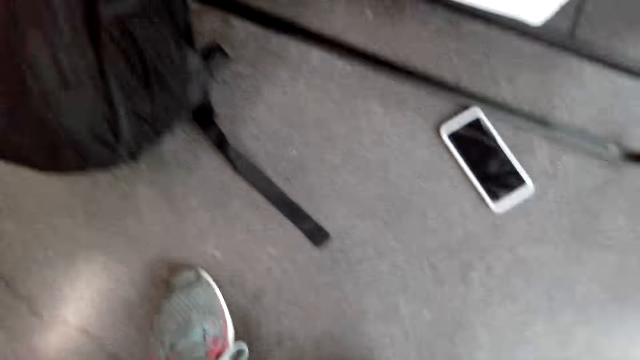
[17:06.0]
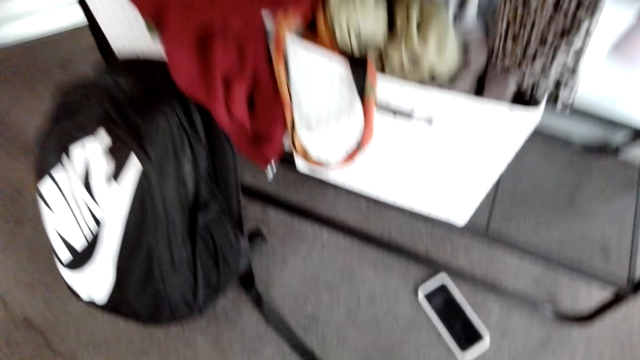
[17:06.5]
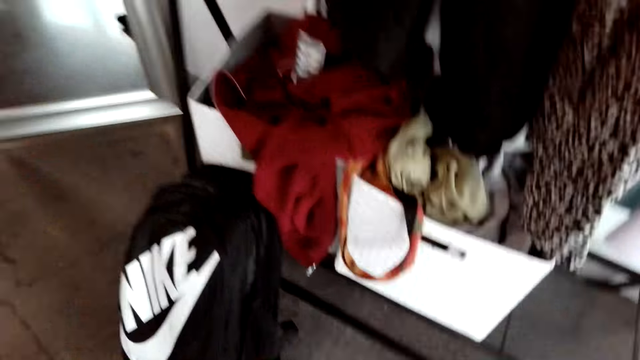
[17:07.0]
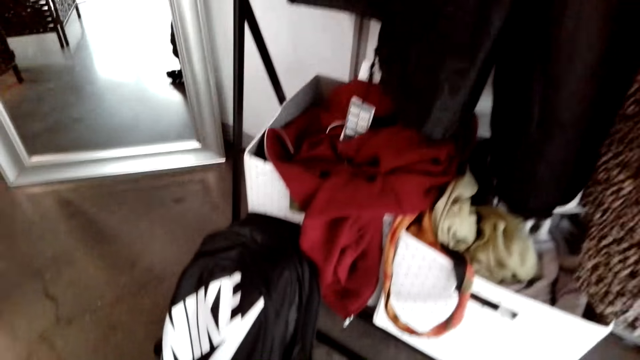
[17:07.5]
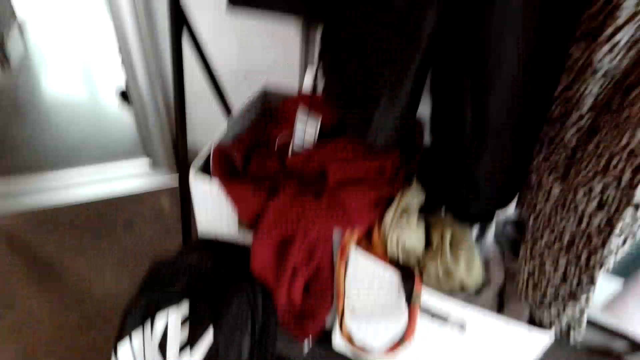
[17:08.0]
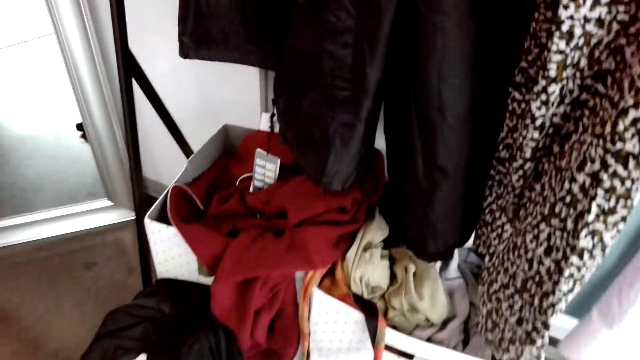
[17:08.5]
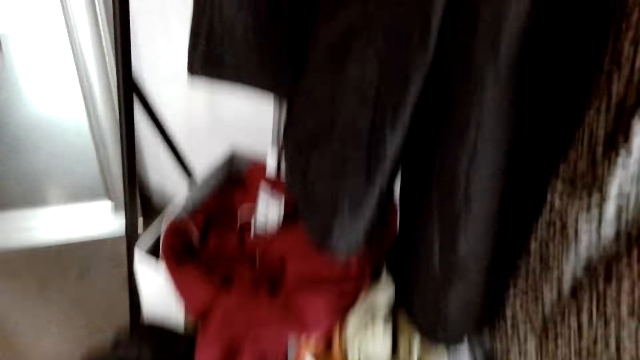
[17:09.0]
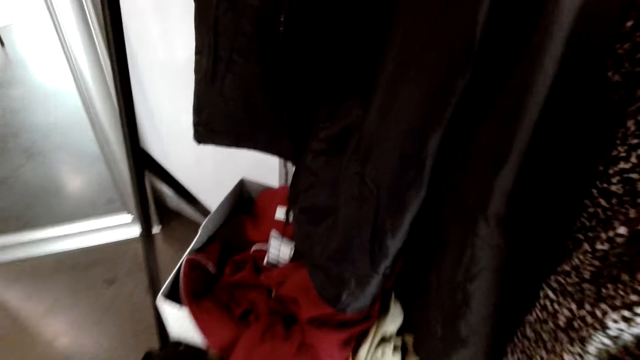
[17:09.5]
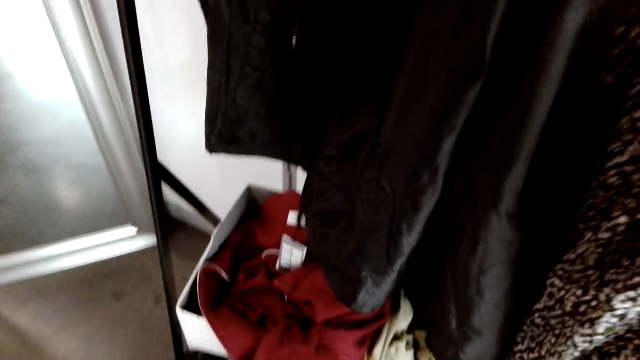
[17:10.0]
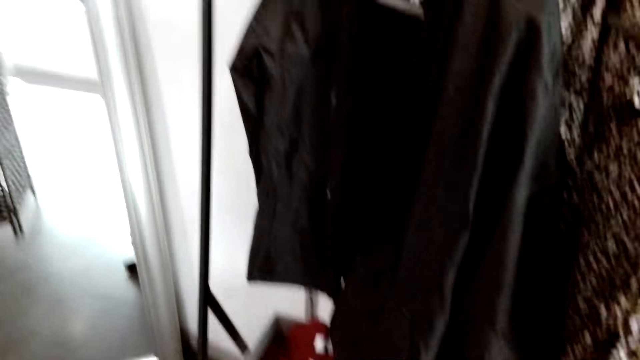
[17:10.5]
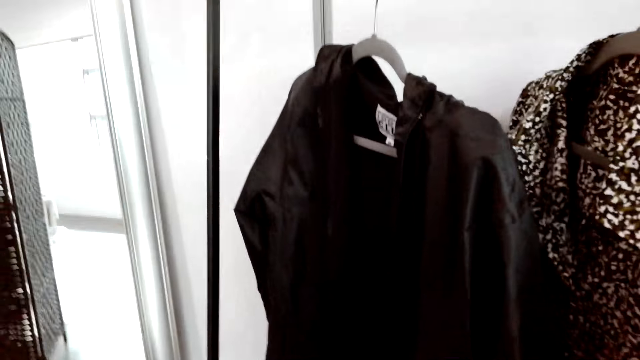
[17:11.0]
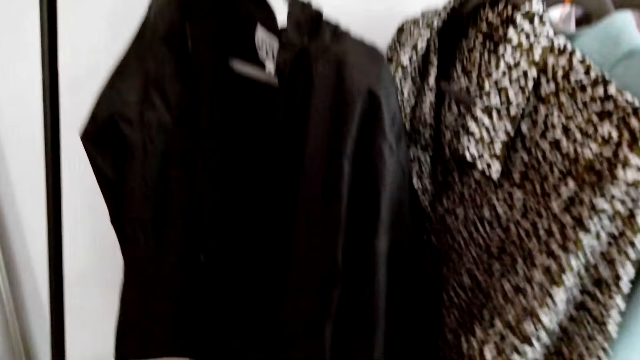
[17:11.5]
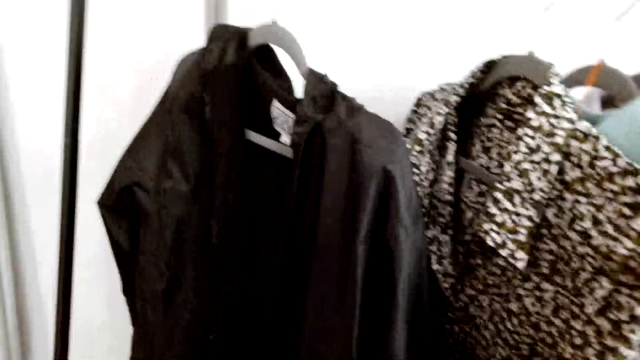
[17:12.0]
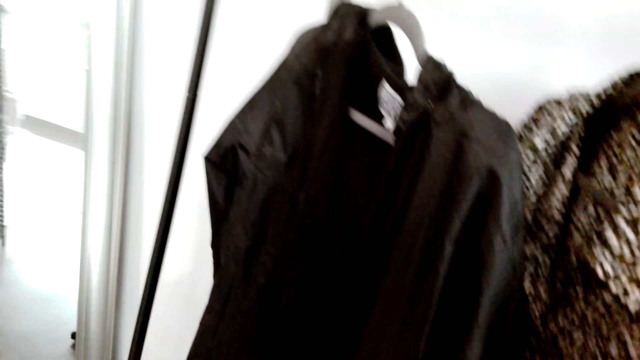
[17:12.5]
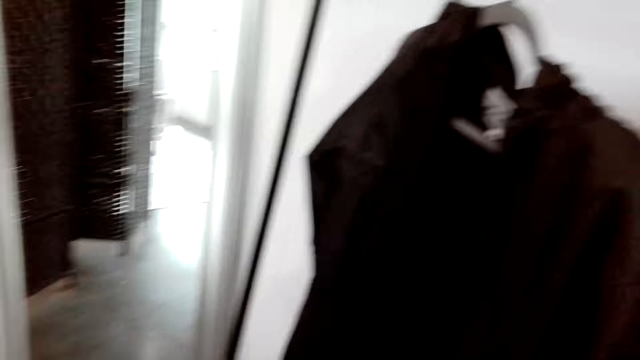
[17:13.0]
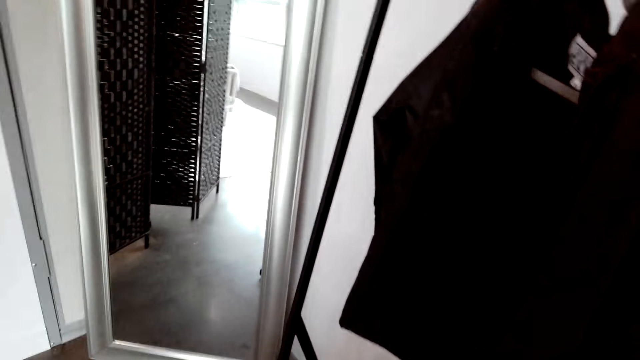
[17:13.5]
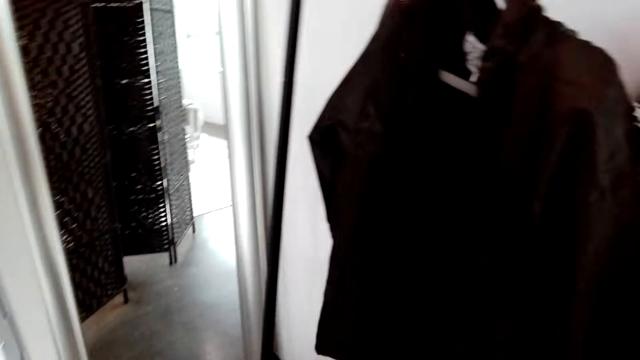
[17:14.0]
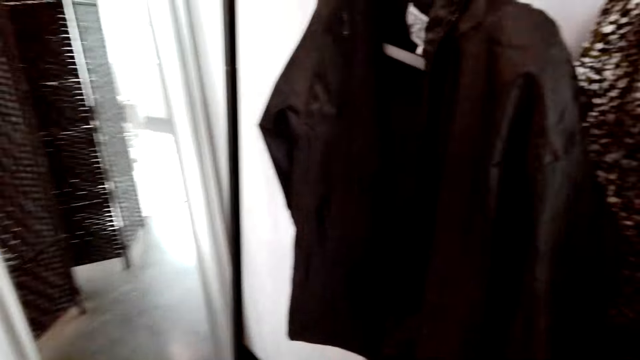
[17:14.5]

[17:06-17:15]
The camera wearer looks around.

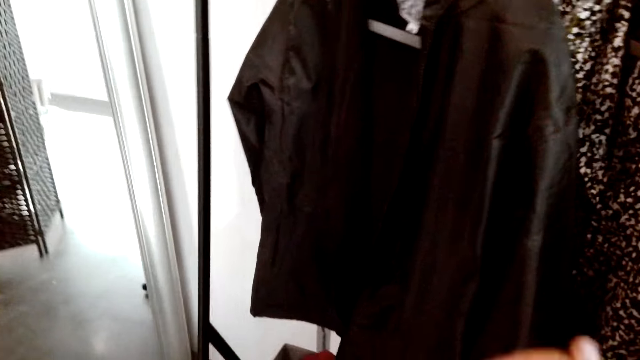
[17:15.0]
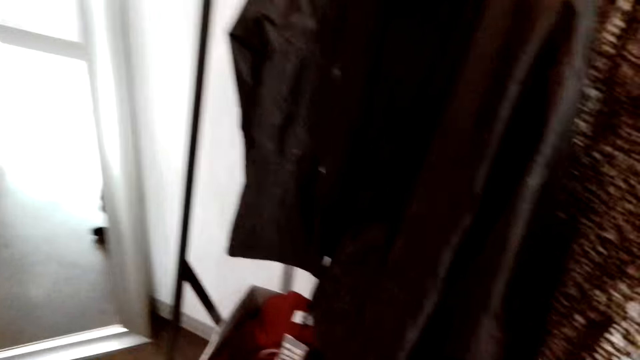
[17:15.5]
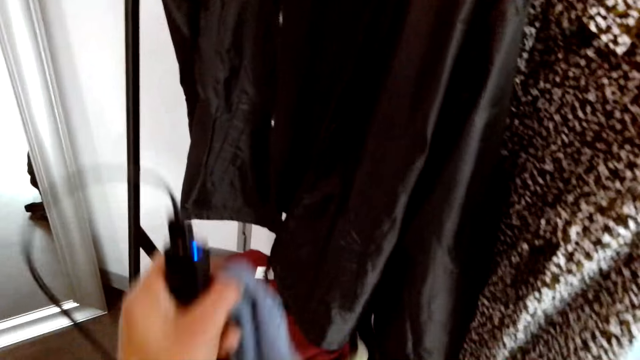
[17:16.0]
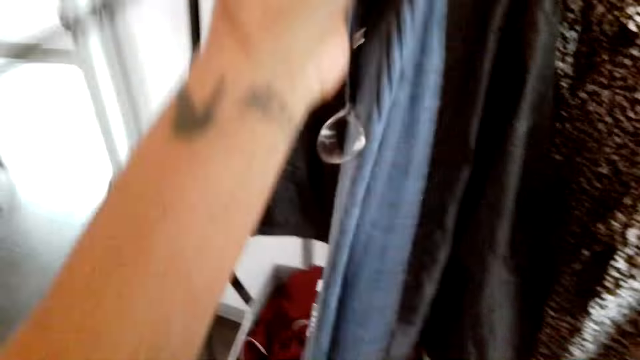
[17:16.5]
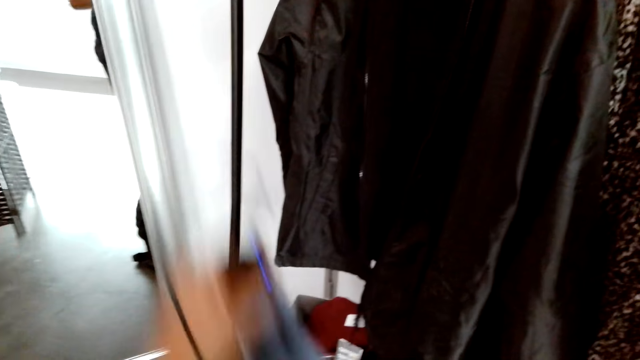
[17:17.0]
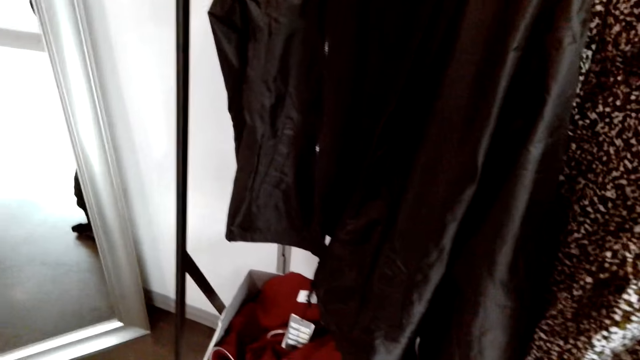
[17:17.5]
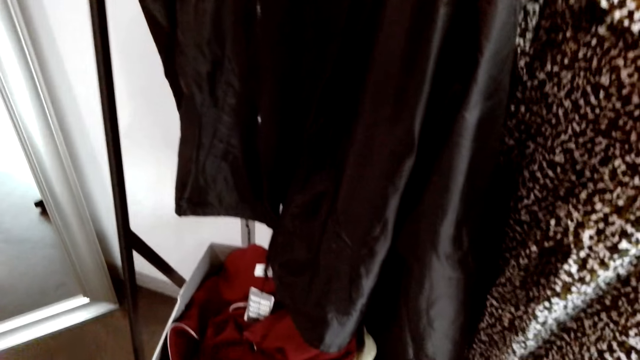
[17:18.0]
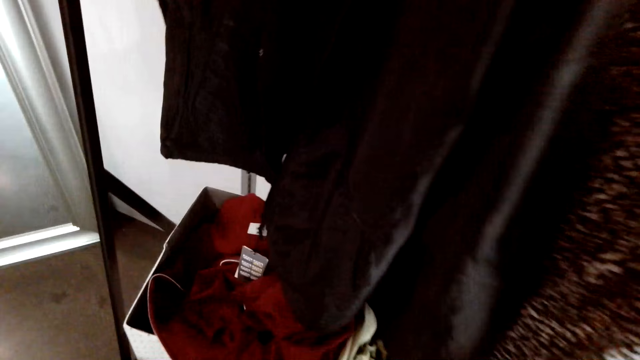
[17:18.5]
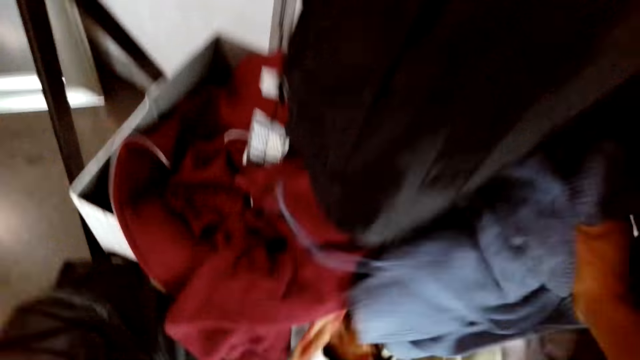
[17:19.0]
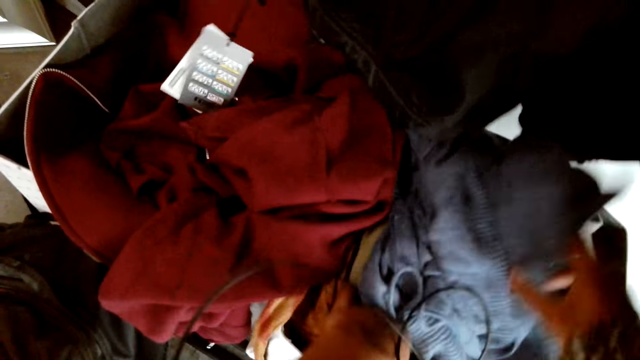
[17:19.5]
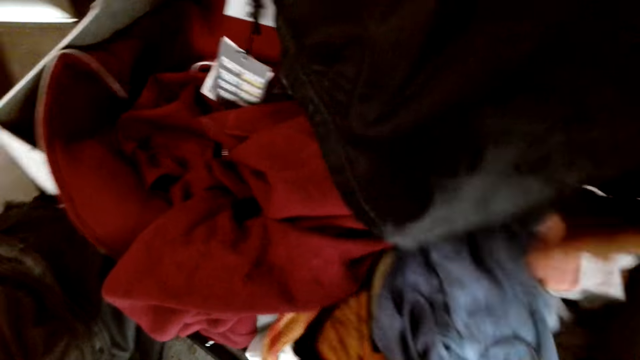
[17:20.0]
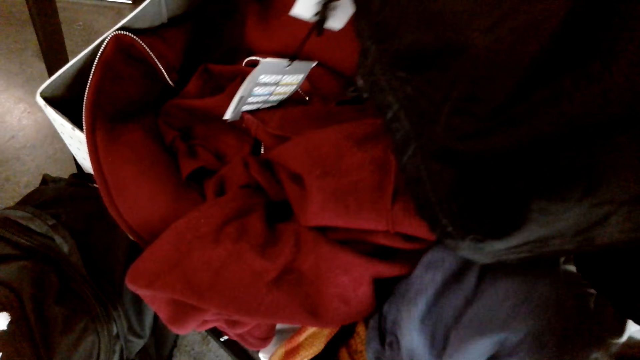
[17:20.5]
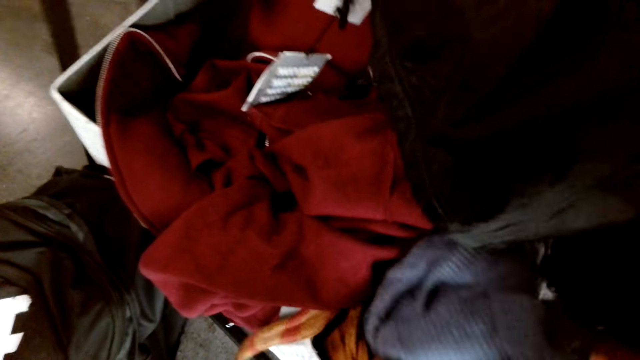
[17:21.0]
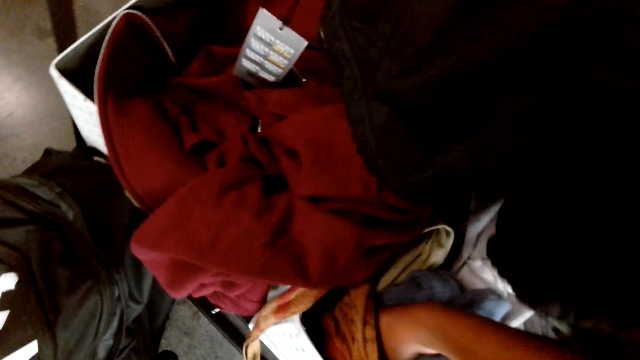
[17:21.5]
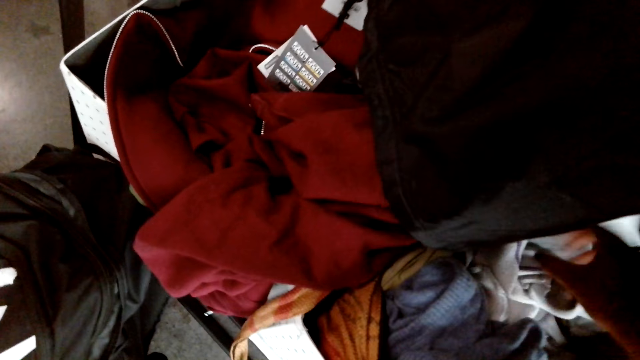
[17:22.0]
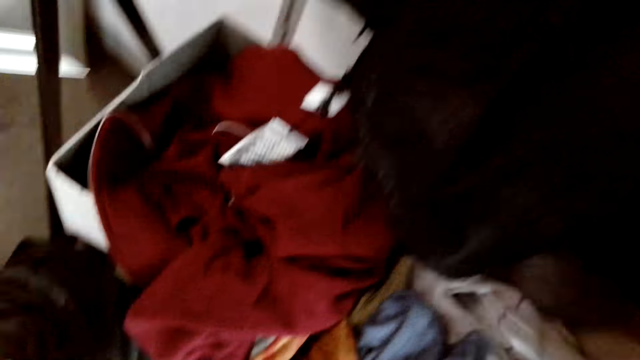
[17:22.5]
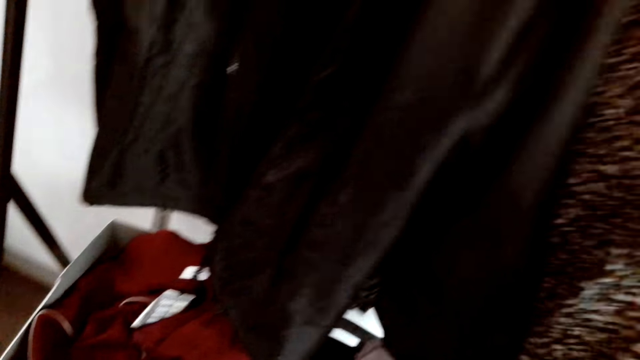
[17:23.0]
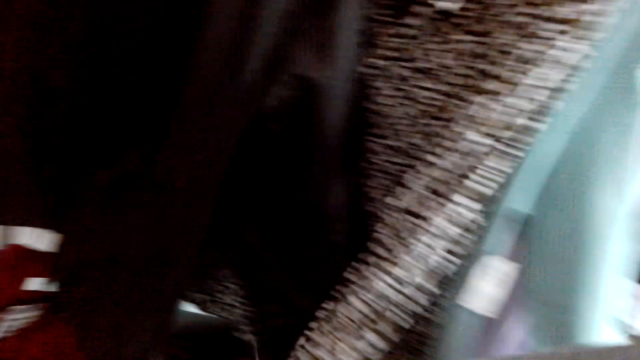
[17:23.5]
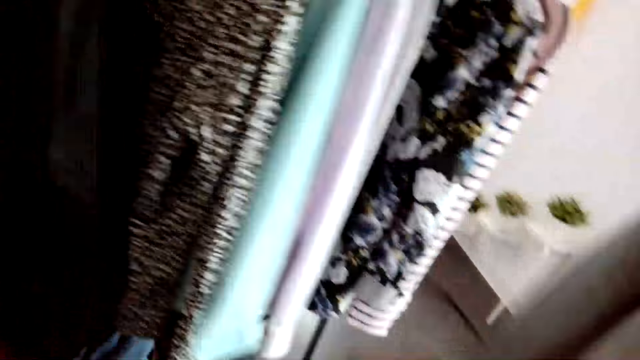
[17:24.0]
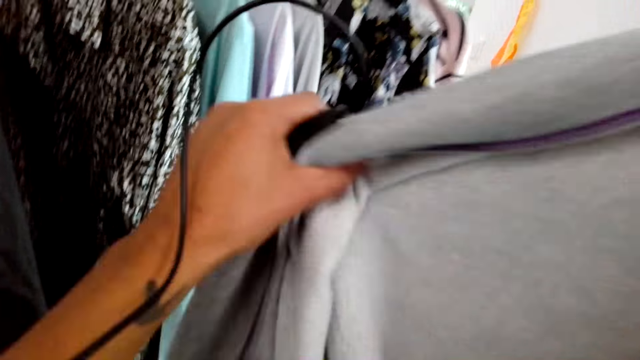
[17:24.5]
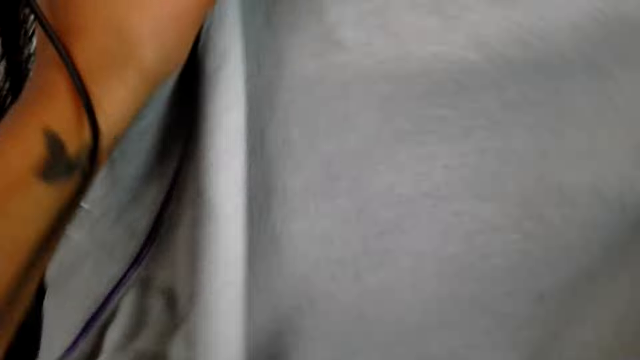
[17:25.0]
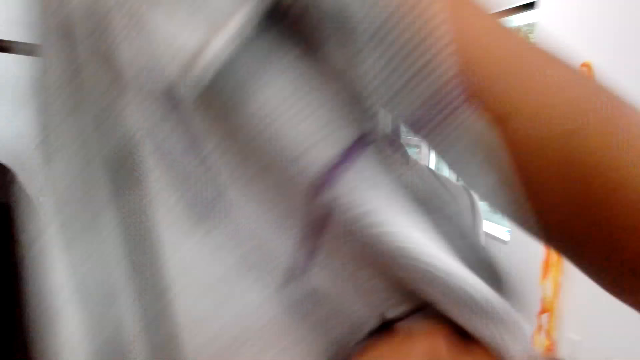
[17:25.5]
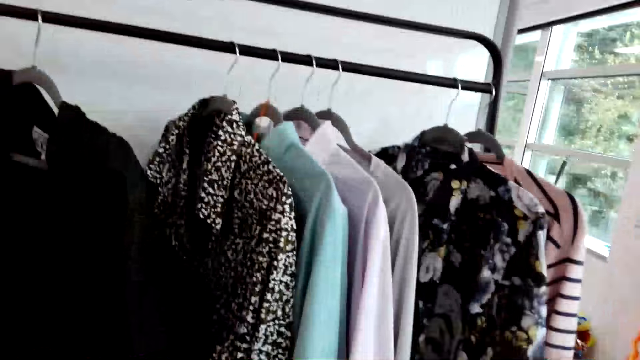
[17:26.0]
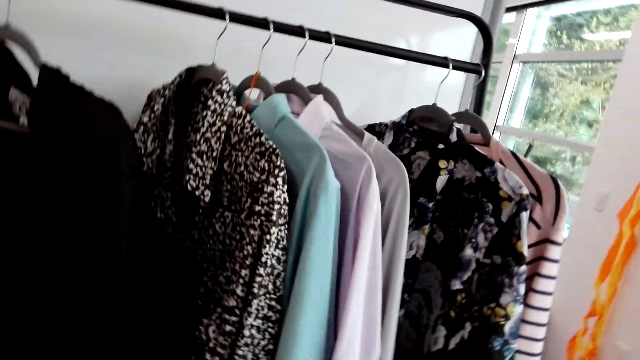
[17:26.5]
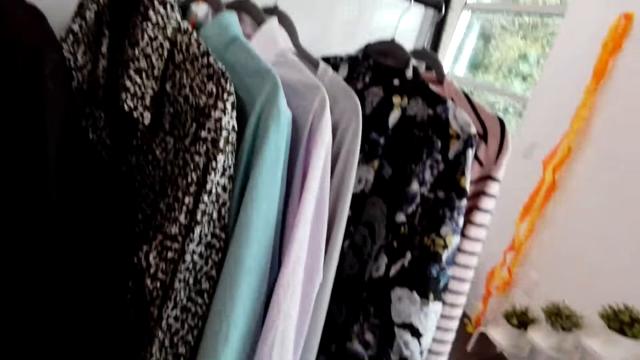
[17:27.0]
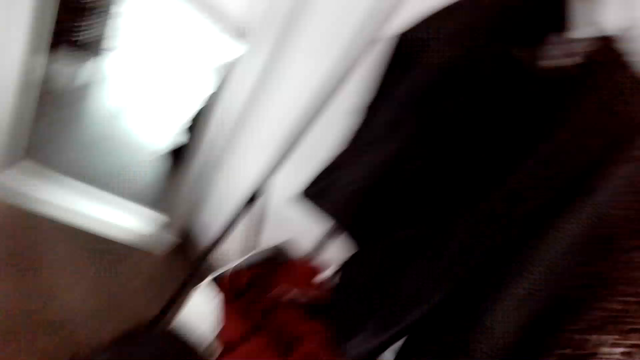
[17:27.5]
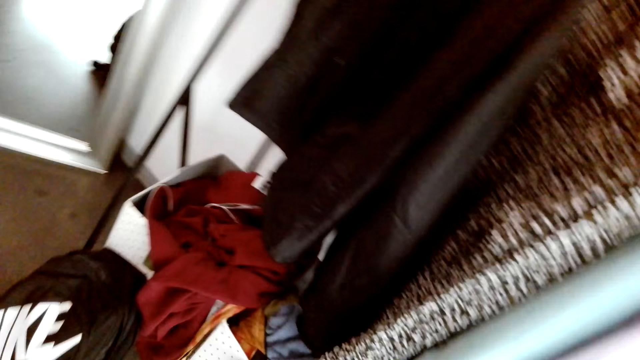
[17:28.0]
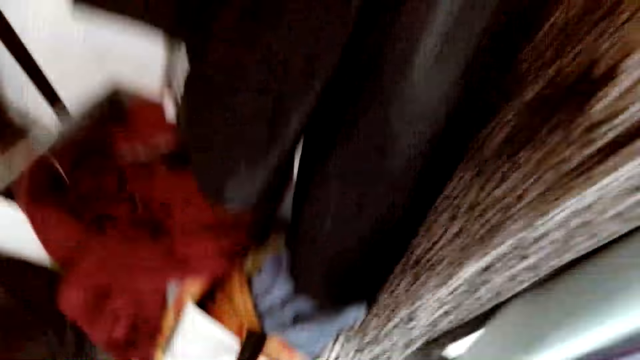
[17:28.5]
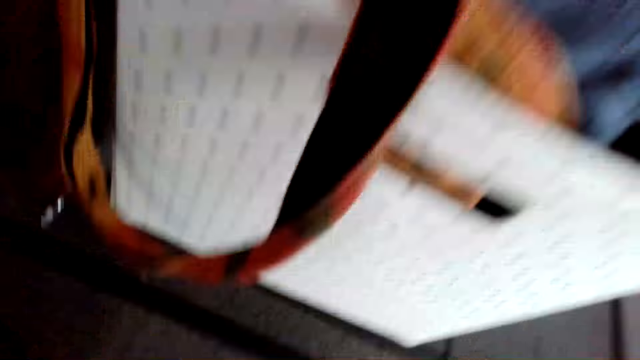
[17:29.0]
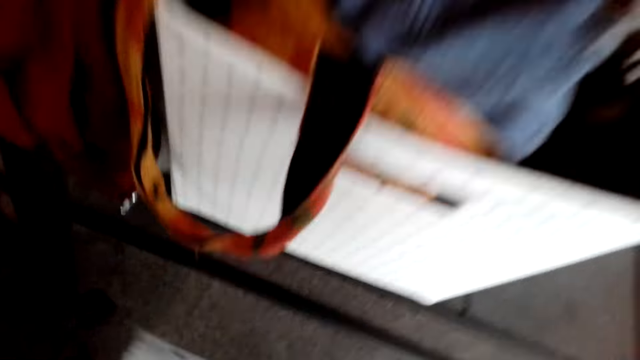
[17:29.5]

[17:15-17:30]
The camera wearer stretches a sweater. They lift the clothes. They put the sweater in the bag or box. They pick up the sweater from the box. They lift the clothes. They stretch the sweater. They hold the sweater with the left hand. They adjust the clothes. They look around.
